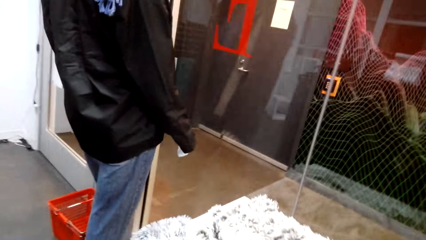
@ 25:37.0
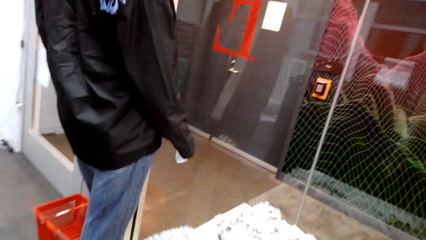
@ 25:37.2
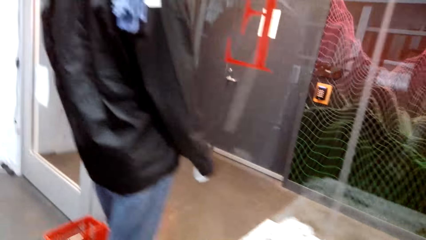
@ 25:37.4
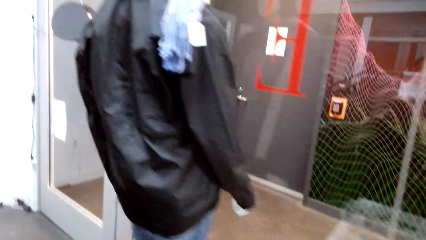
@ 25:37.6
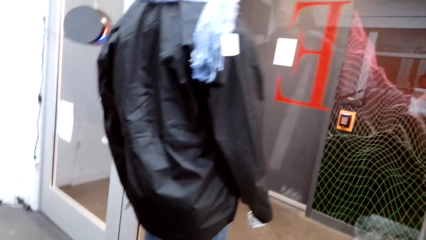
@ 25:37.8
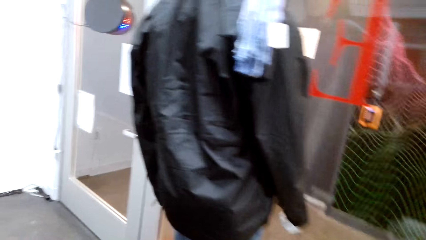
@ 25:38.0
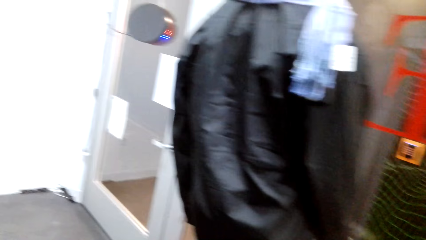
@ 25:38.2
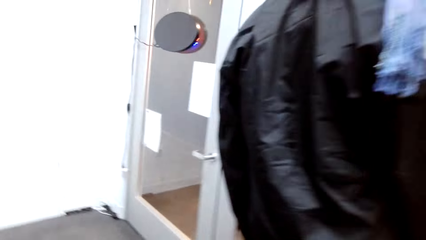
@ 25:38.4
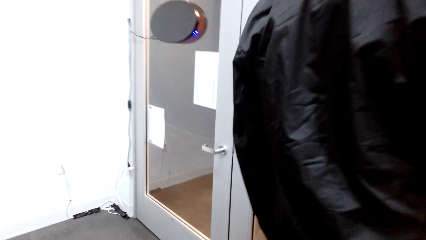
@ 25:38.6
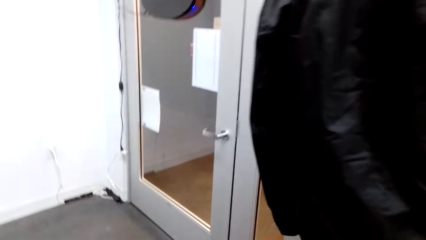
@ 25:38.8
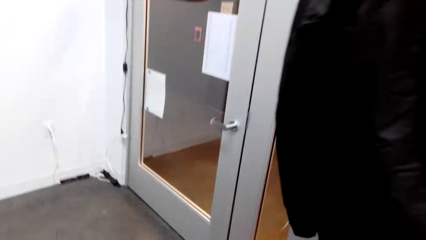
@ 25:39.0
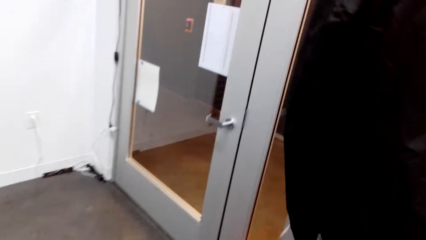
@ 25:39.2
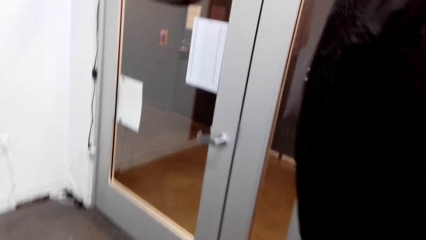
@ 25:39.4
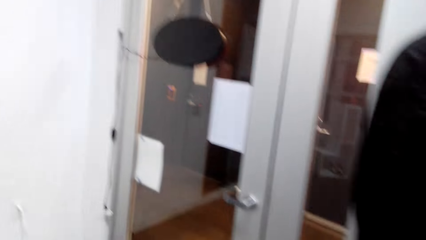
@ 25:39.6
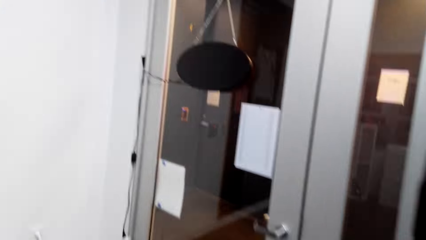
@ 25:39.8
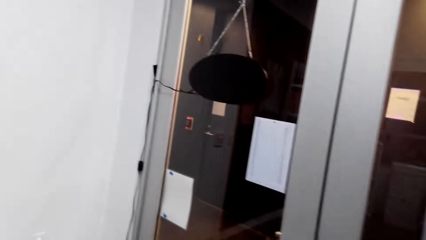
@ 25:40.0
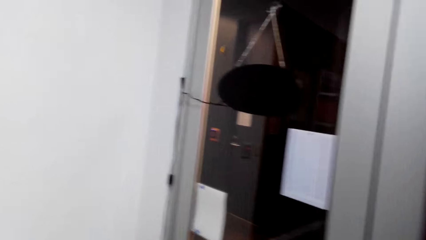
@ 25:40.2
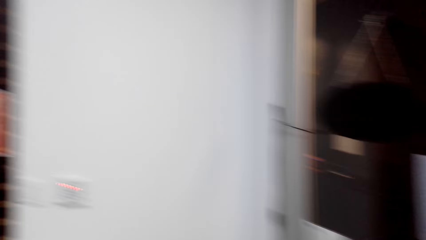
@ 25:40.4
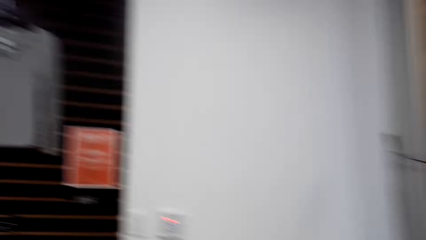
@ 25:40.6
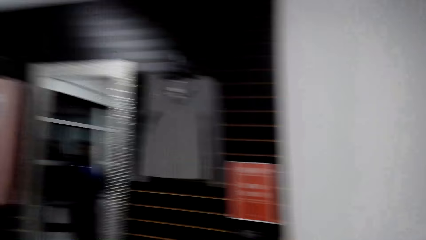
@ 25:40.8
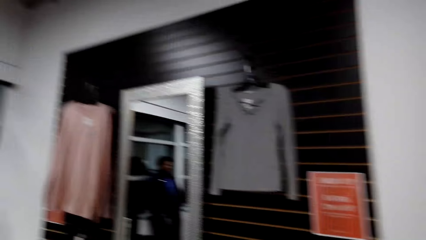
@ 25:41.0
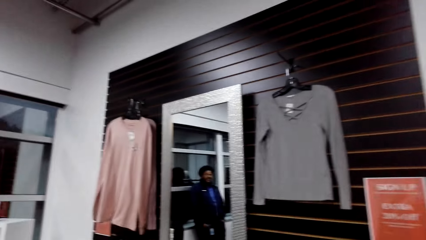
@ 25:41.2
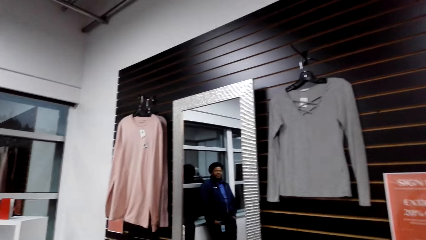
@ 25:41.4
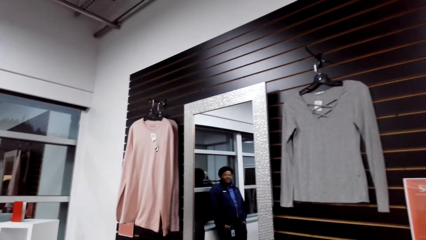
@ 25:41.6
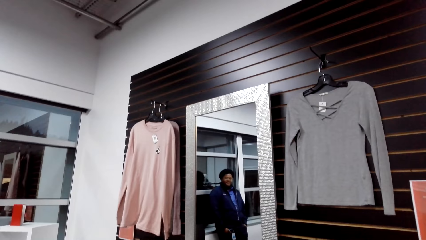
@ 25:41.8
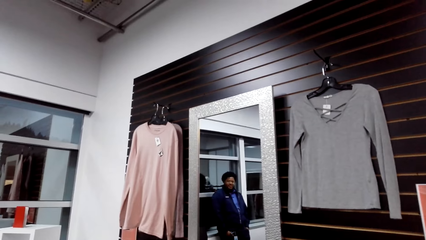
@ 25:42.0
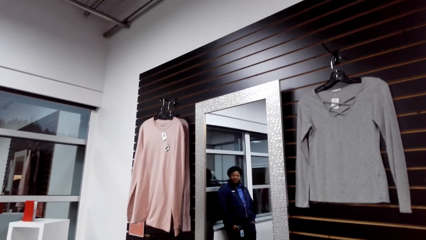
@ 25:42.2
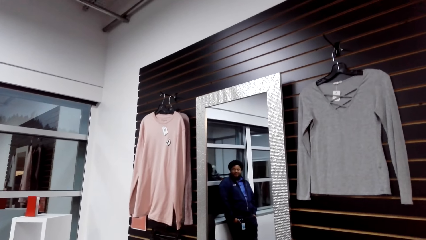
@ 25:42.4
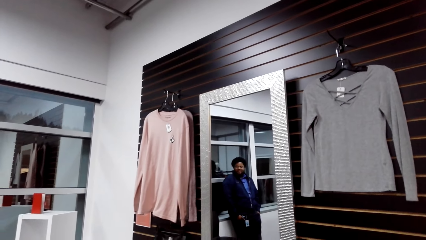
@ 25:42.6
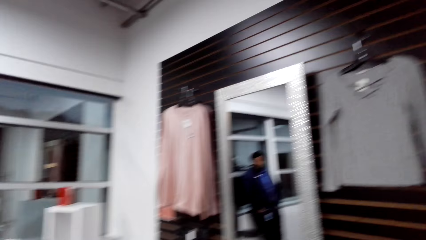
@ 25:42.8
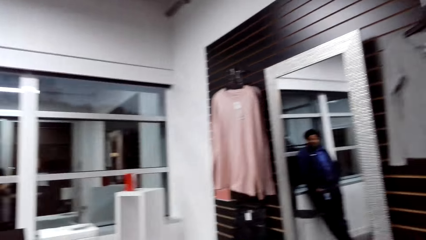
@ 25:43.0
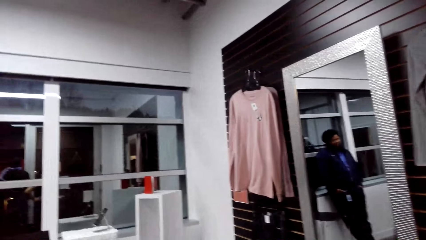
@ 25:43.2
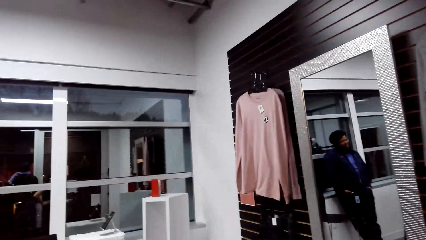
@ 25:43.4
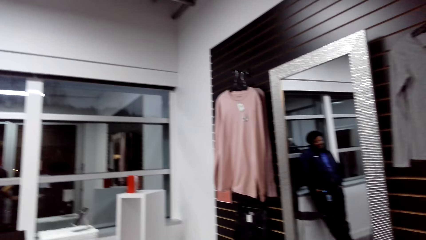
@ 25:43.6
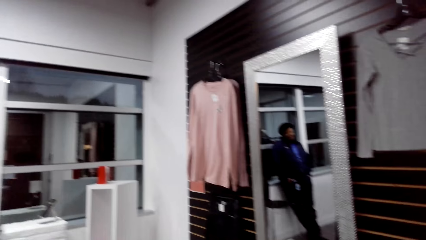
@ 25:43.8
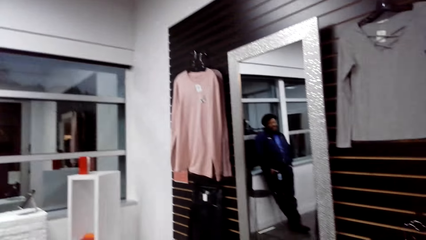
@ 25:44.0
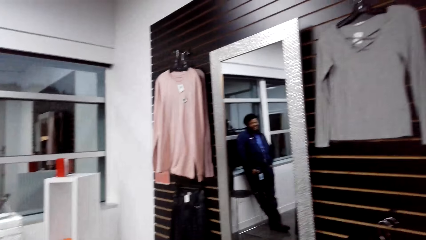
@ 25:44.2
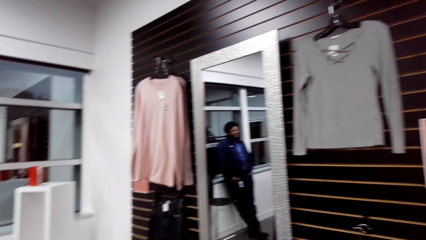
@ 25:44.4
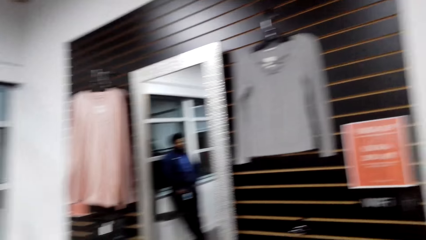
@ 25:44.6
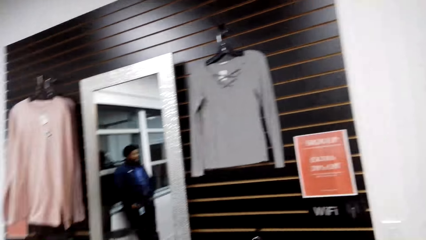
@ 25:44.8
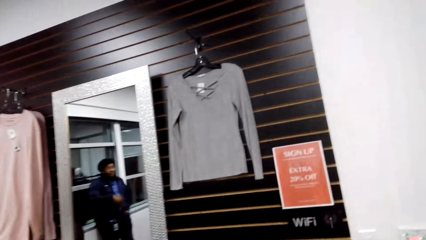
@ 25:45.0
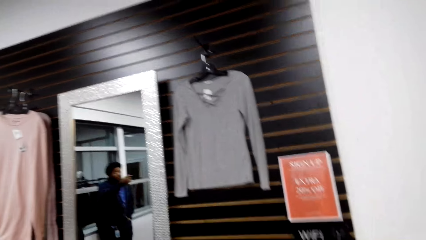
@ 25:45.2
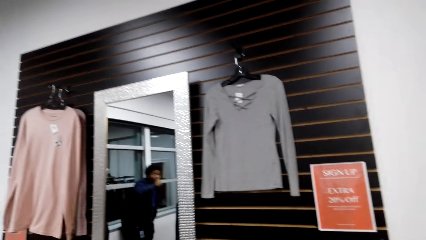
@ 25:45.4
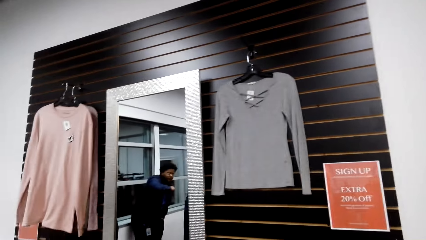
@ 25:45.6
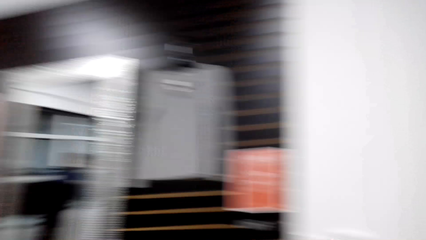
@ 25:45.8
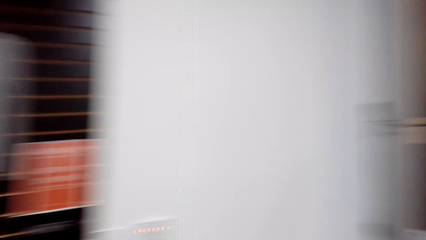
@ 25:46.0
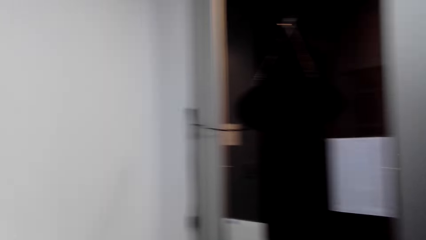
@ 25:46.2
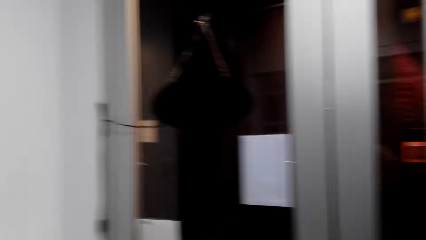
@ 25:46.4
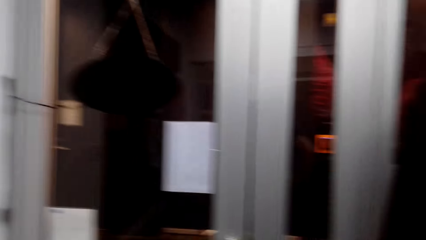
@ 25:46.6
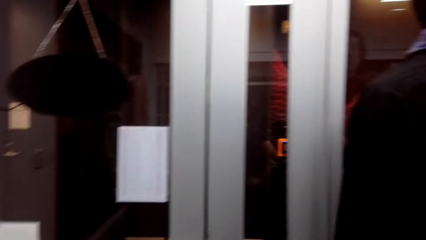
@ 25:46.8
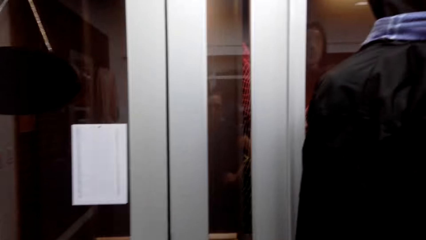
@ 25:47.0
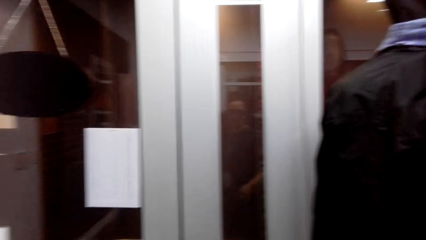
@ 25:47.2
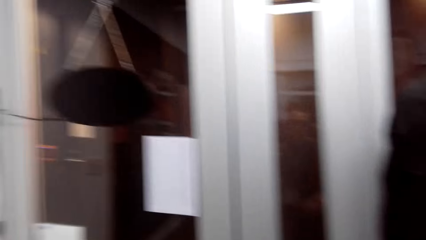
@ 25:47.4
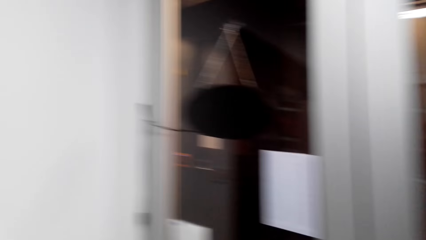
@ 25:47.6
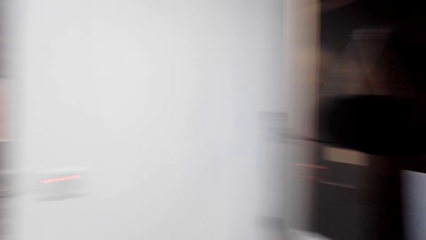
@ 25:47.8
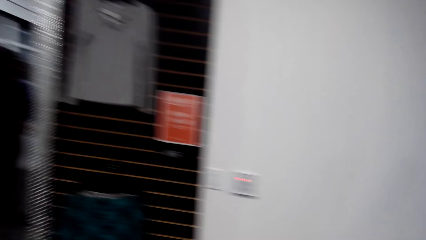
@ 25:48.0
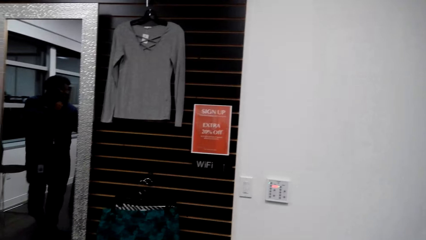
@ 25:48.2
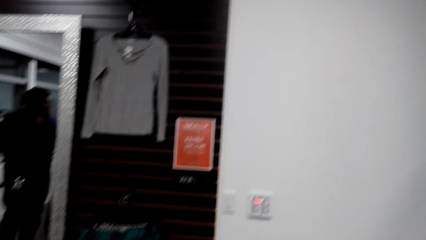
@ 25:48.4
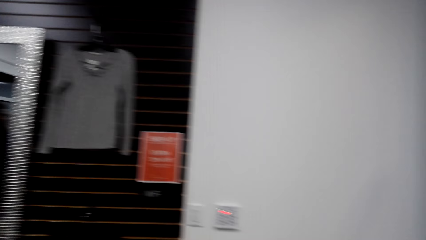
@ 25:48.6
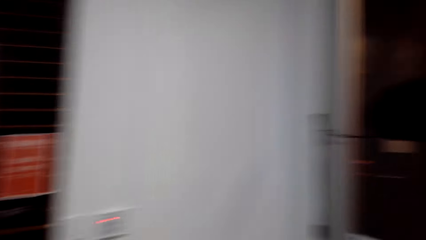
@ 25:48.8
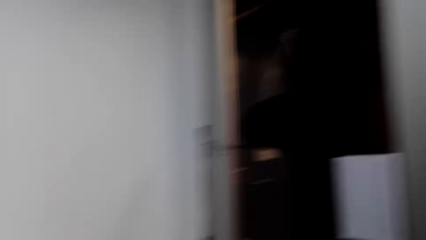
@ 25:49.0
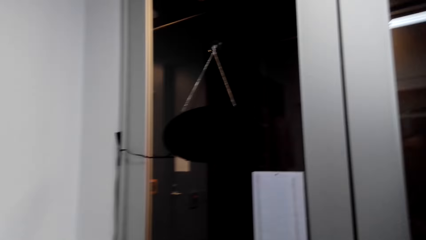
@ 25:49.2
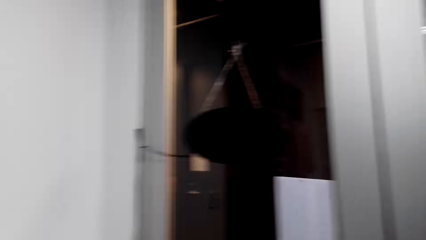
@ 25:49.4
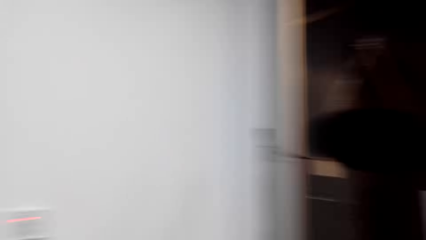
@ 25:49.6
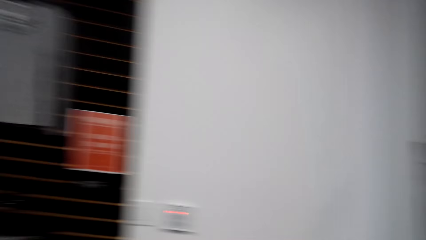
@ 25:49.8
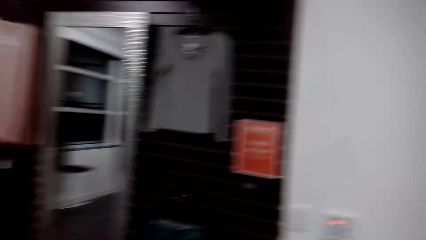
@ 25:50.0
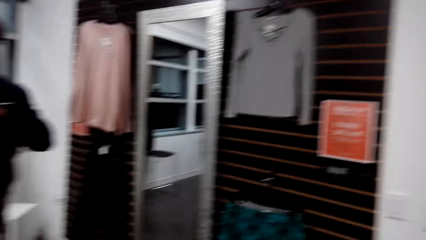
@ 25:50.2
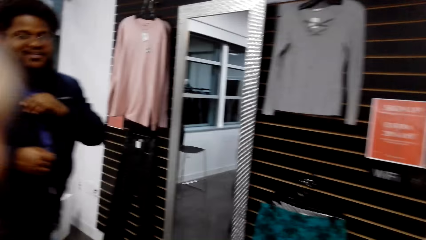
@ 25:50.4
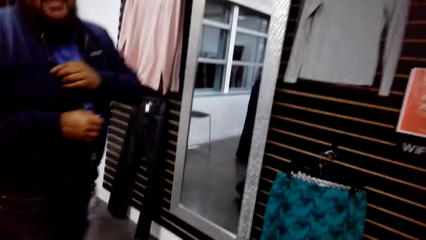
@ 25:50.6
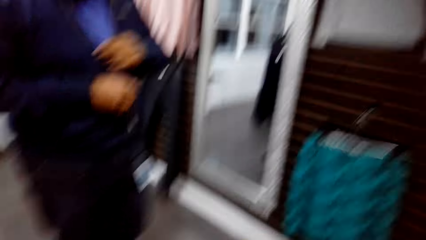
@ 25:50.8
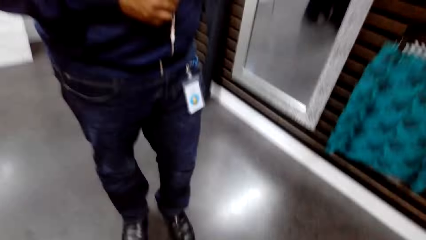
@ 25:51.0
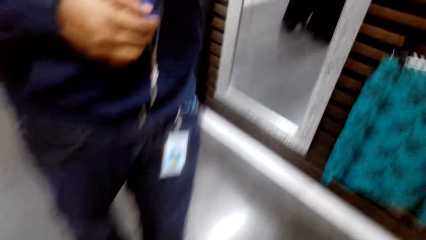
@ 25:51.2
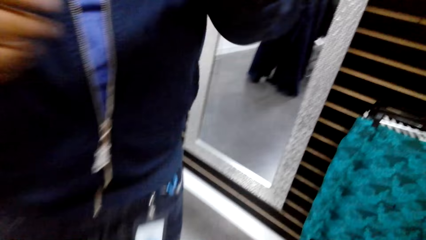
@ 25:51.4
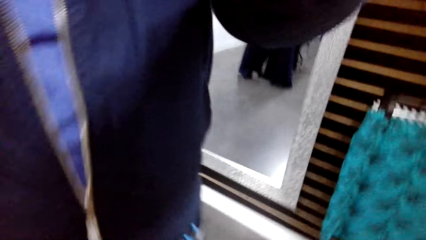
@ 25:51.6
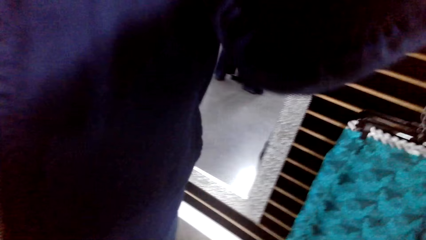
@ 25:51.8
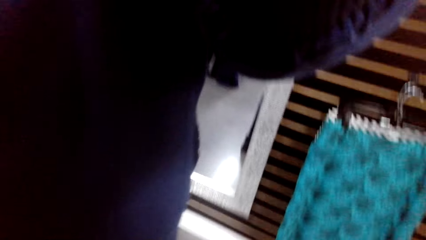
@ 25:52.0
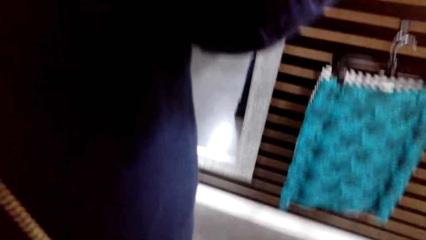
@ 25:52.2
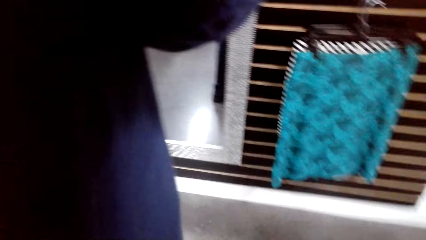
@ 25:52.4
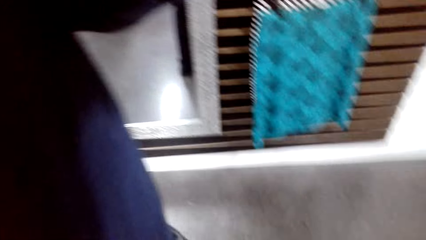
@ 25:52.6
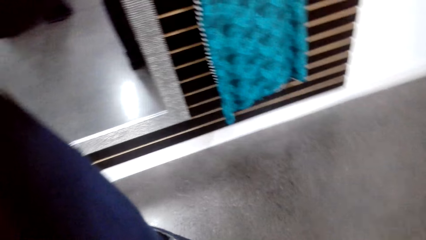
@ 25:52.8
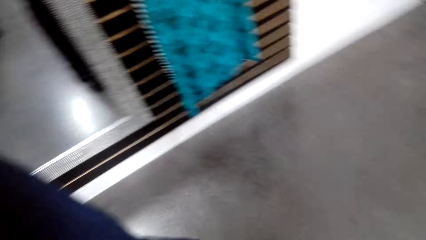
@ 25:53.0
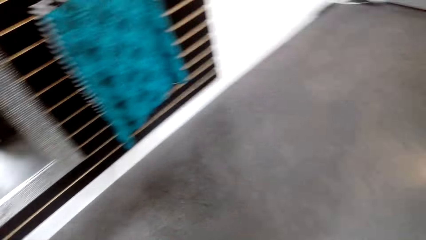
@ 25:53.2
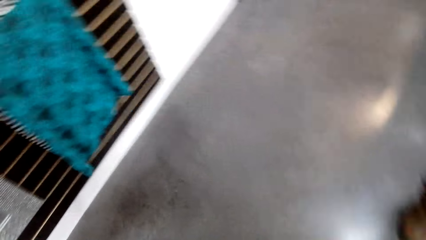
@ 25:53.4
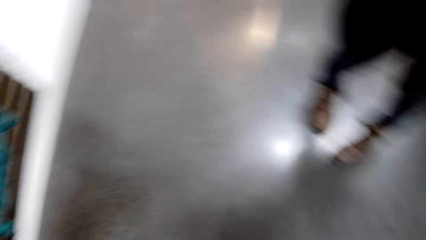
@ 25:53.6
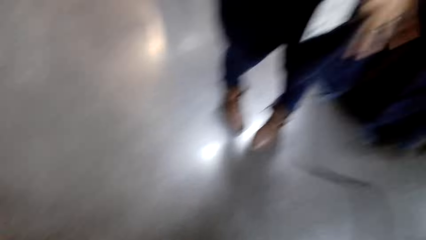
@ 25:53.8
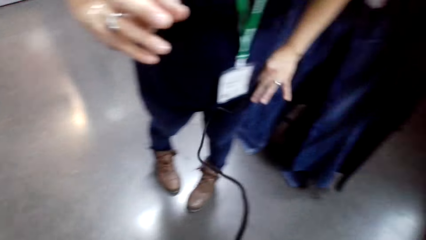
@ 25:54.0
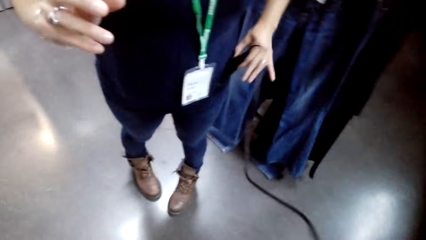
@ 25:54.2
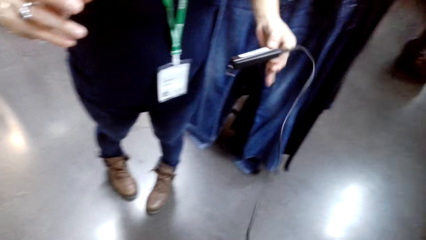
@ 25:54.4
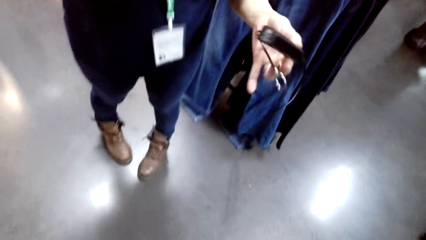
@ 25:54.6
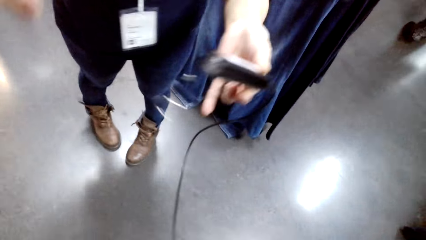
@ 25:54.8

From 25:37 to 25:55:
The camera wearer walks. A man talks. The camera wearer talks, looks around, walks, and talks. The man talks. The camera wearer talks. The man takes the camera from the camera wearer.
